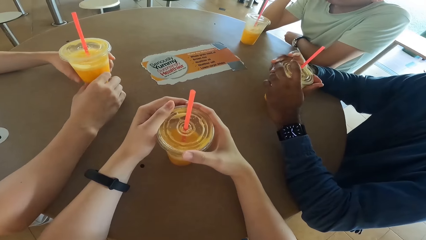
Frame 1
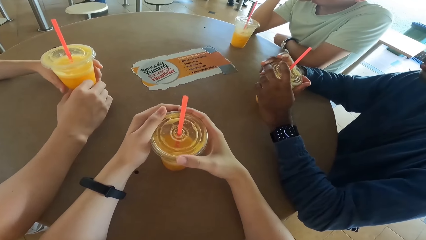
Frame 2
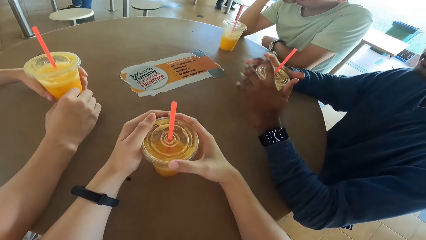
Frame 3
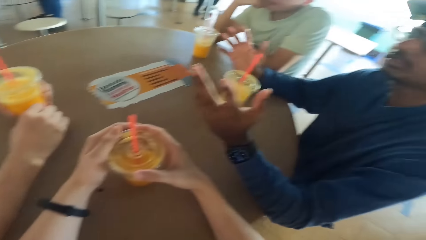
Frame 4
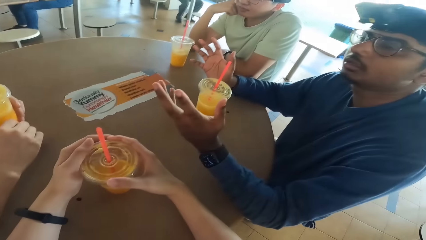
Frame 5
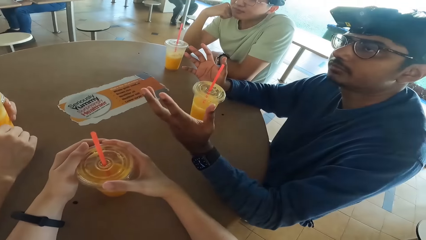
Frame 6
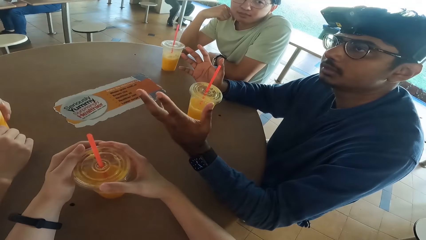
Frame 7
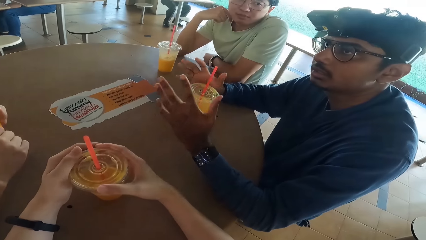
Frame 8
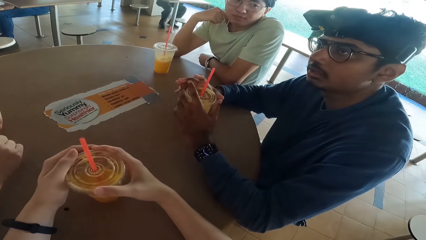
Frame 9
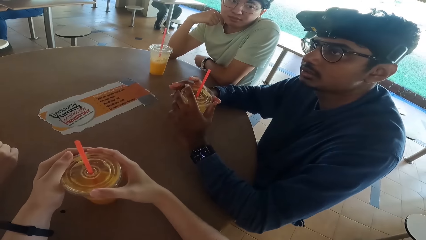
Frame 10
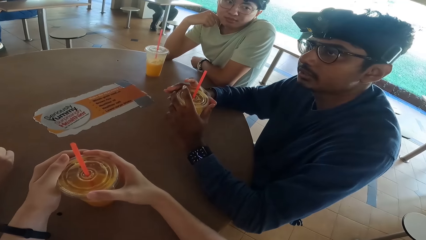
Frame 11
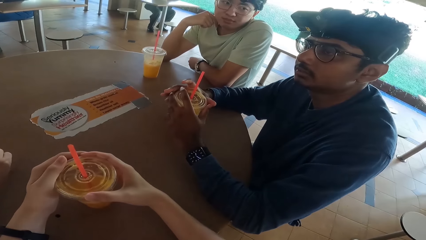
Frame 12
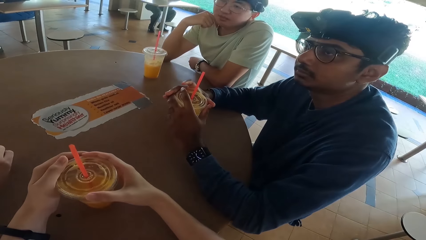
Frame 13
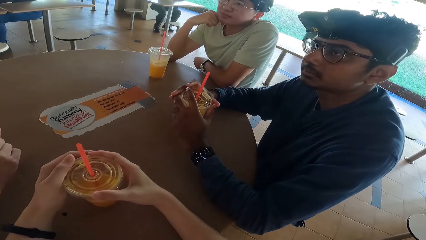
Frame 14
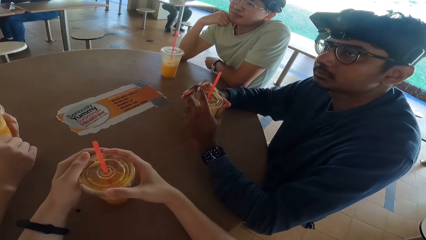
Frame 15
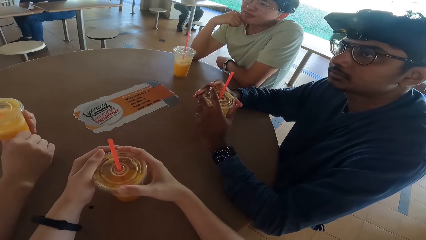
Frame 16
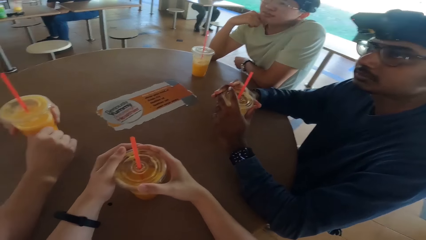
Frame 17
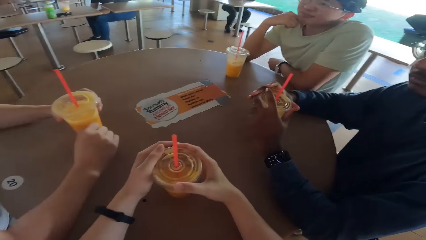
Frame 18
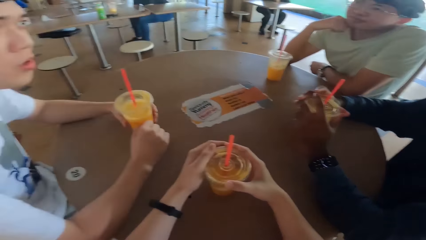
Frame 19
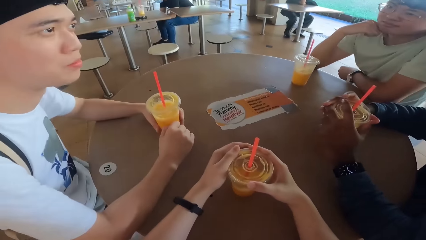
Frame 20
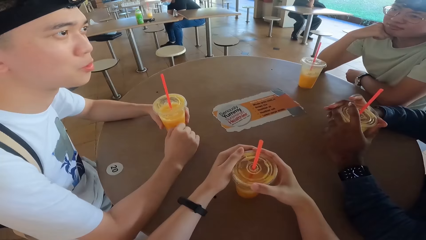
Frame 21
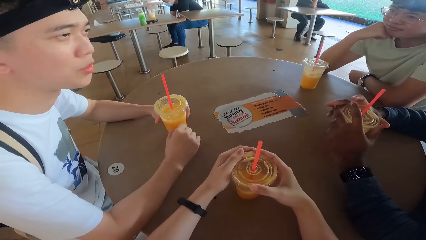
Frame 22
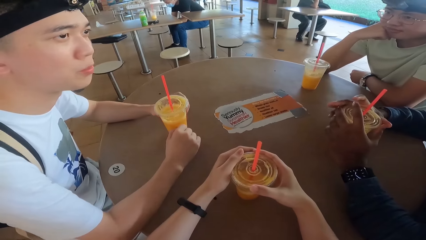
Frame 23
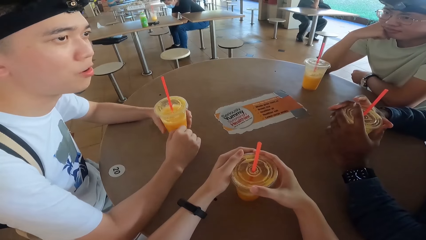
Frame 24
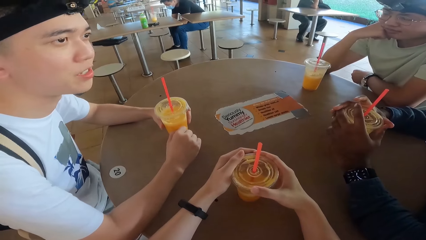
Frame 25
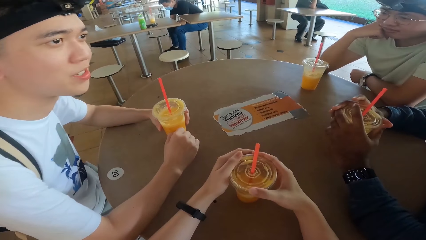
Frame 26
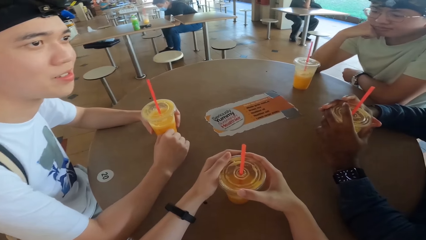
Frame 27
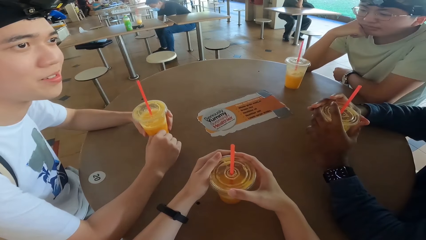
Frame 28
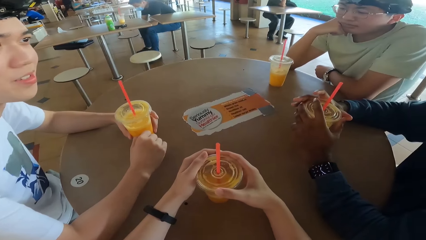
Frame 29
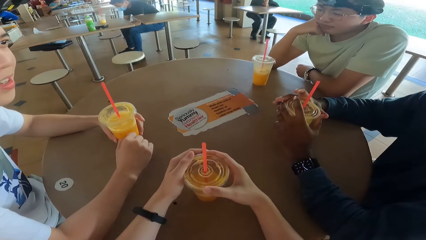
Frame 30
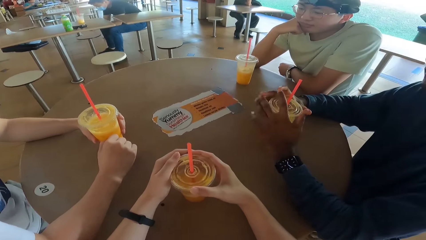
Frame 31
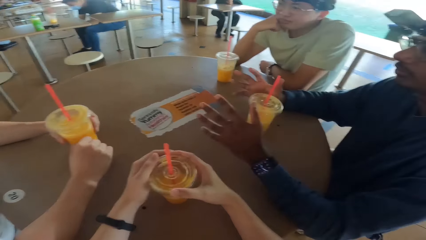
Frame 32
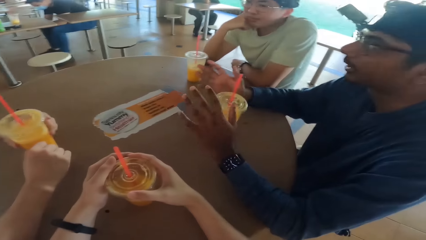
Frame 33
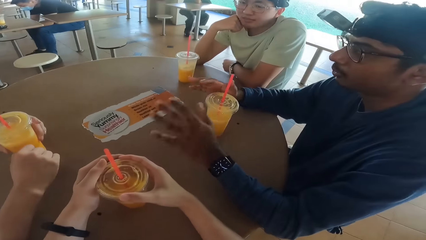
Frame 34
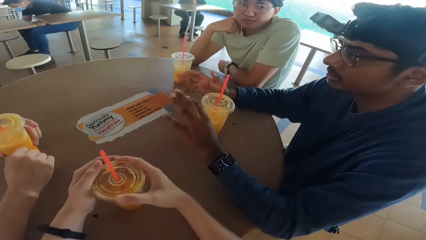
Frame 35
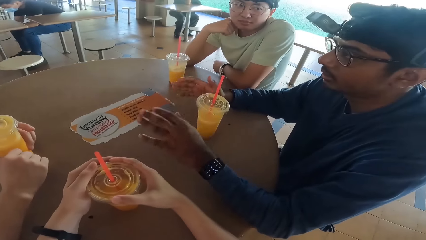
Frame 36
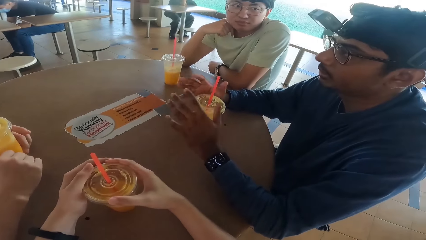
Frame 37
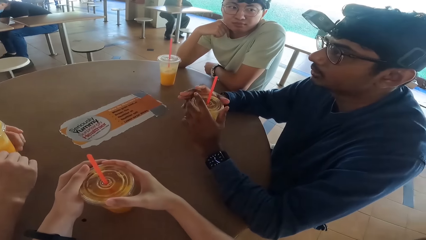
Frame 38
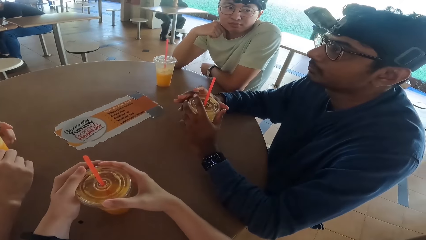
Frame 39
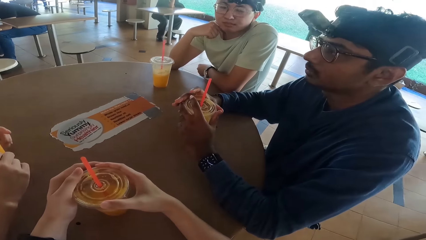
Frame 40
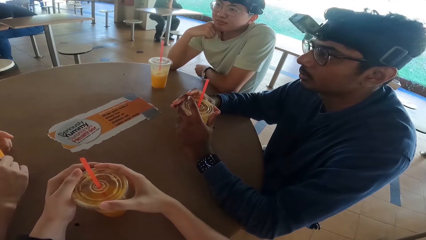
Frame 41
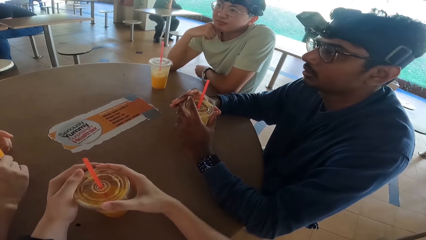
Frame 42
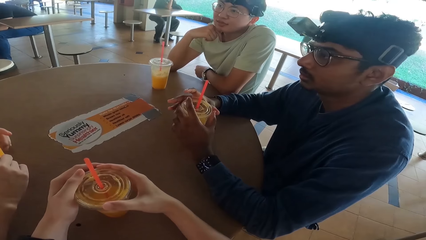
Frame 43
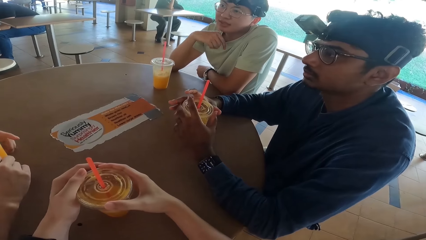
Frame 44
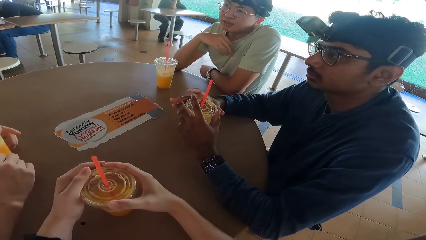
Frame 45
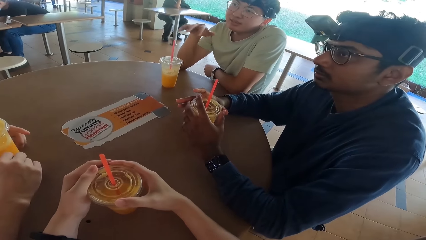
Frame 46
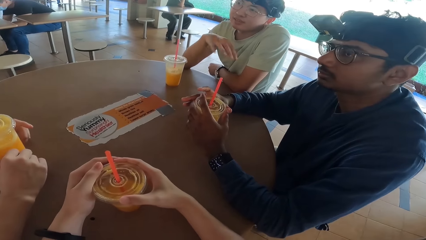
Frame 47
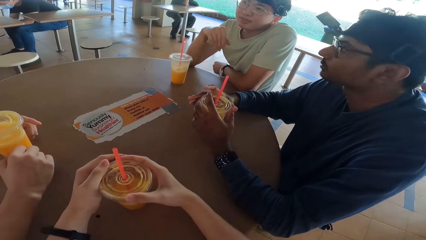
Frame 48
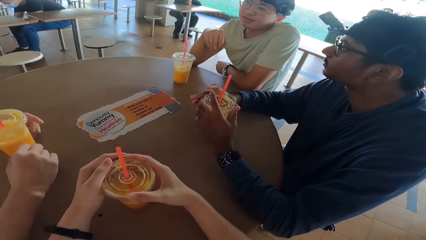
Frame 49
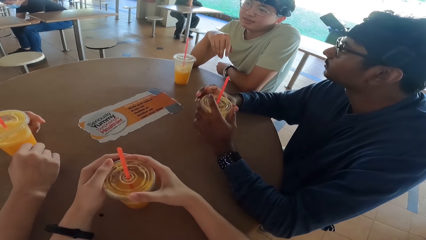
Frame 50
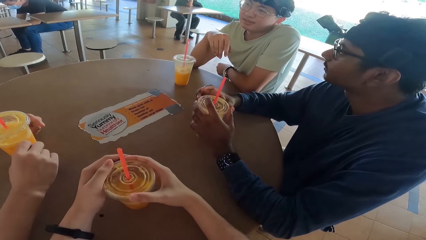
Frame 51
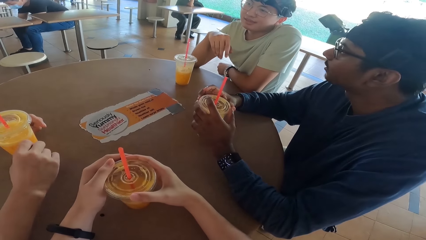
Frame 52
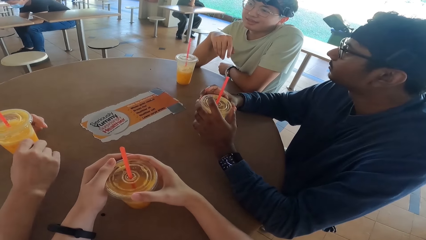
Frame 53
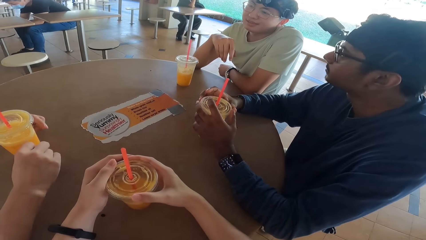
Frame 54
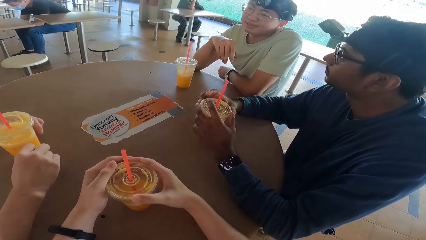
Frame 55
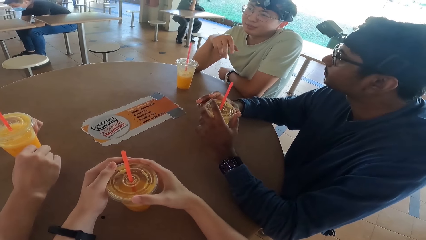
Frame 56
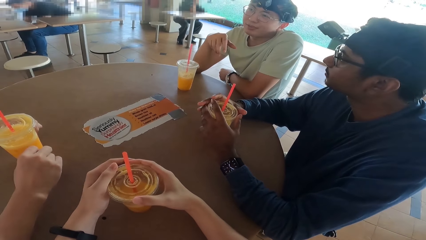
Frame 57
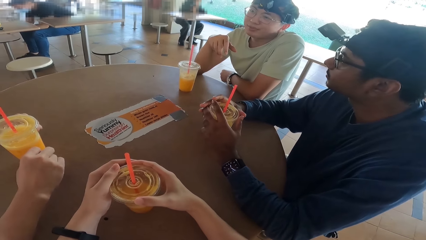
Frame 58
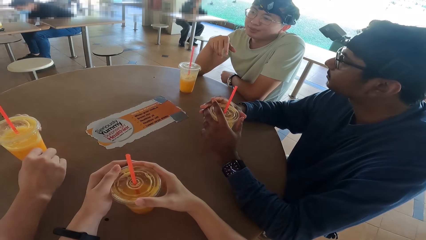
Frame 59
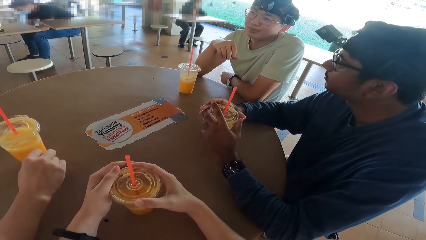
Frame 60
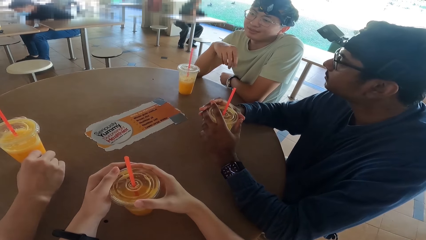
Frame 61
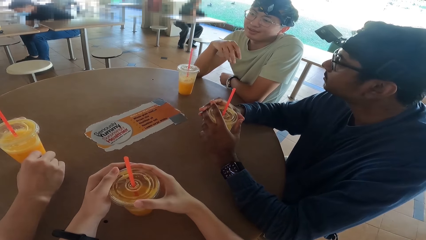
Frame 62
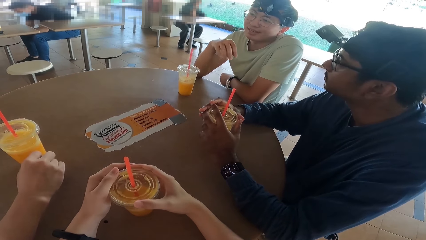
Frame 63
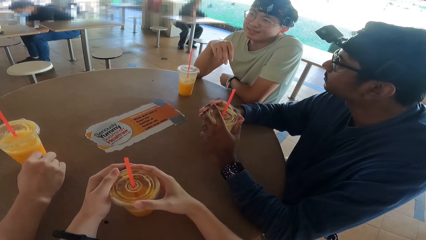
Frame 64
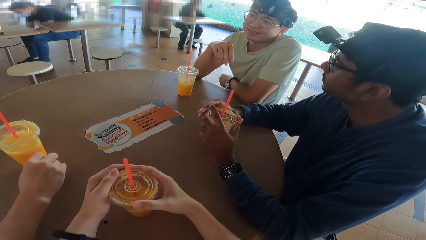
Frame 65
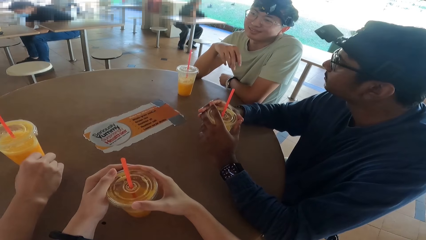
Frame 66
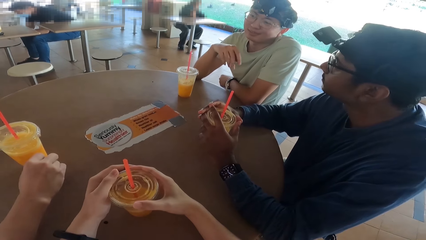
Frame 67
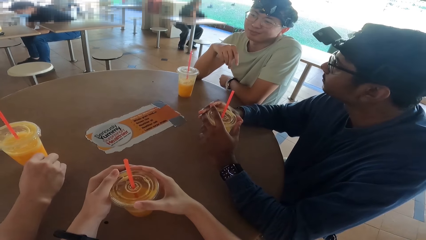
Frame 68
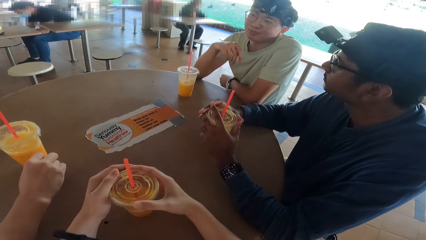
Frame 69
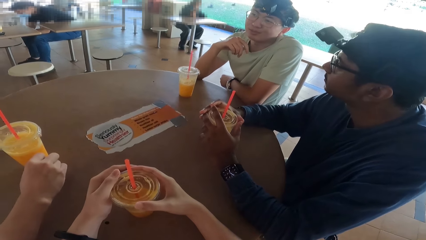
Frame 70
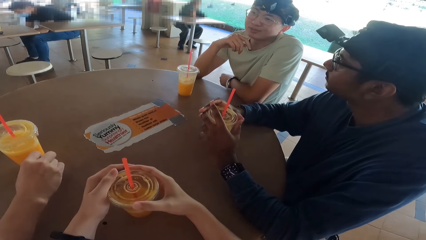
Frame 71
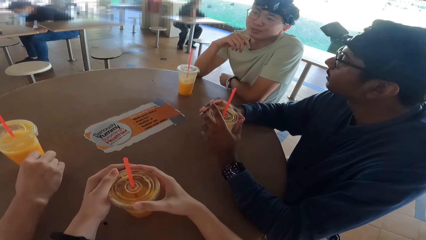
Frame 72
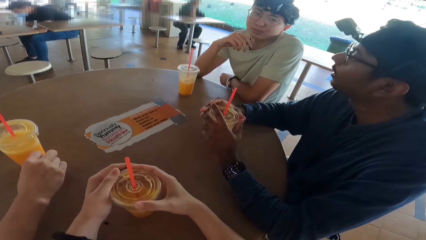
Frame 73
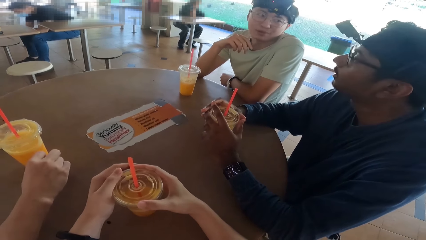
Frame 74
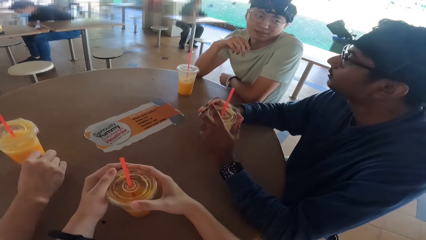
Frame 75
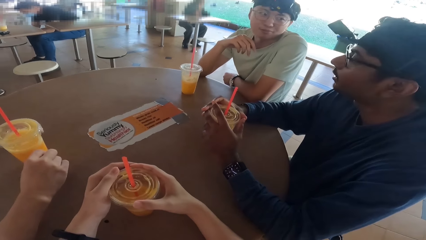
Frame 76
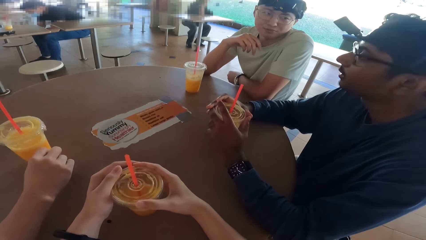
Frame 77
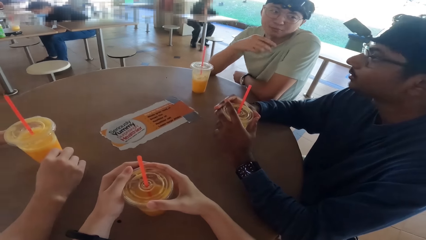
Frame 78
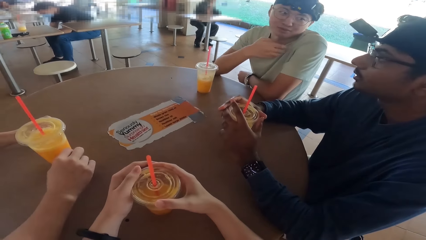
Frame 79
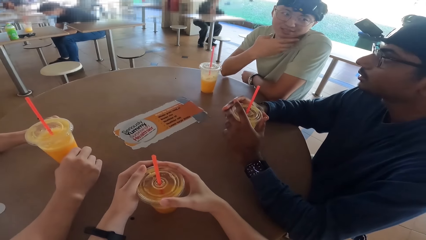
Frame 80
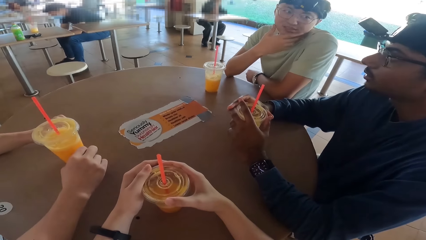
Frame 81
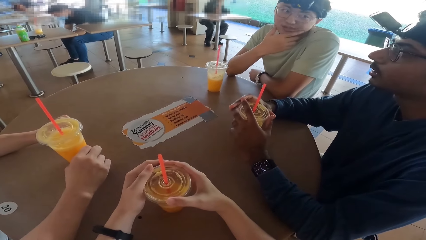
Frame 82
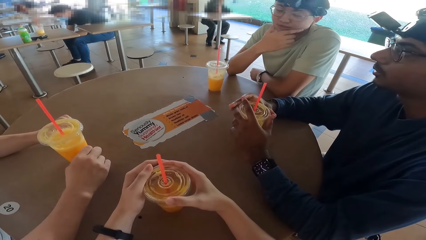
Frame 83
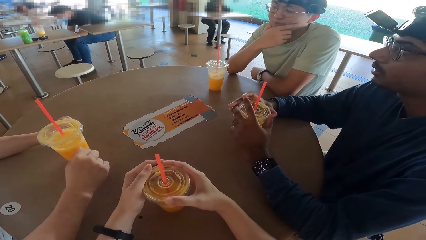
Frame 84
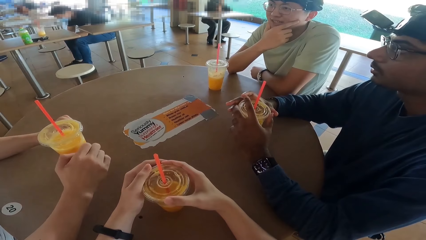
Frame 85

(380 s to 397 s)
A man converses. Another man converses. A third man converses.
